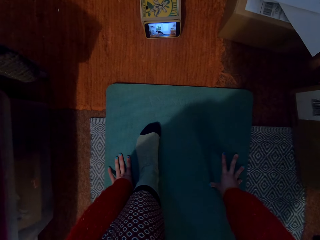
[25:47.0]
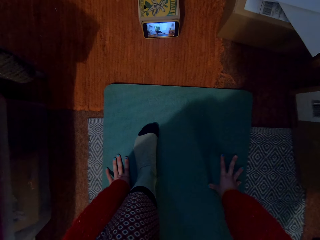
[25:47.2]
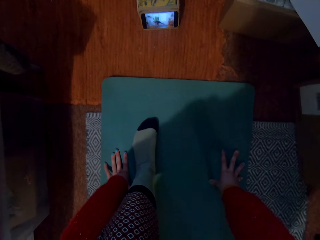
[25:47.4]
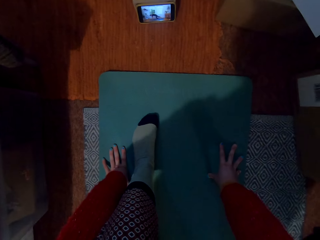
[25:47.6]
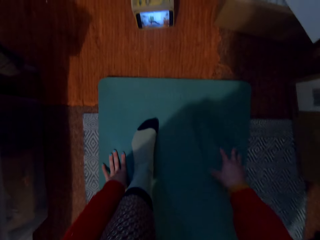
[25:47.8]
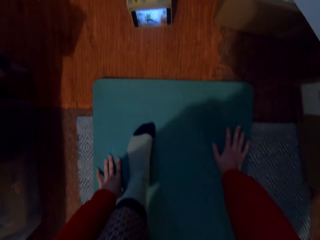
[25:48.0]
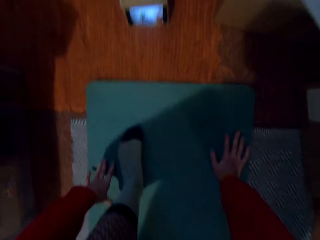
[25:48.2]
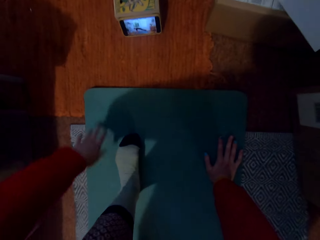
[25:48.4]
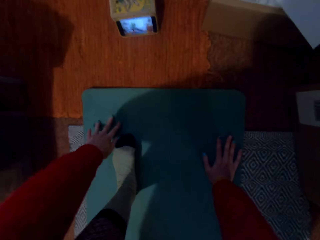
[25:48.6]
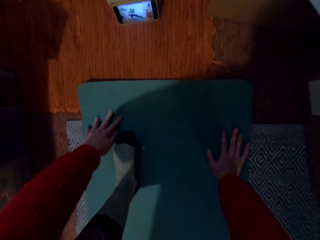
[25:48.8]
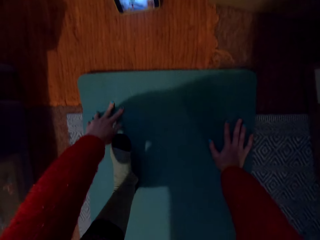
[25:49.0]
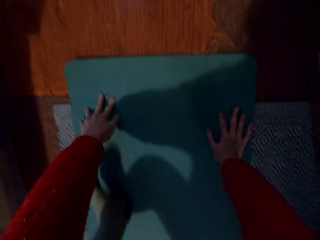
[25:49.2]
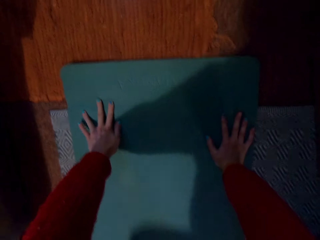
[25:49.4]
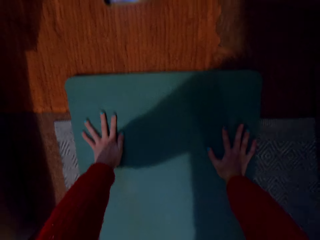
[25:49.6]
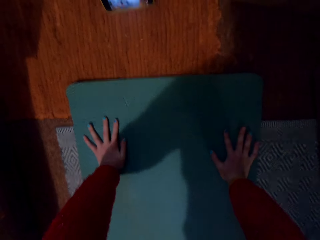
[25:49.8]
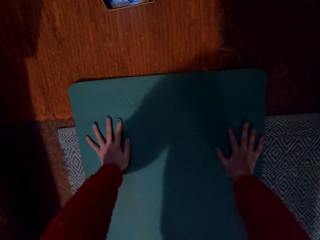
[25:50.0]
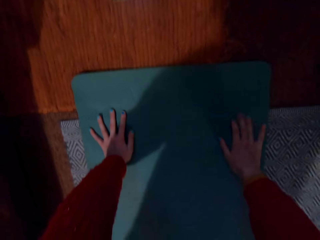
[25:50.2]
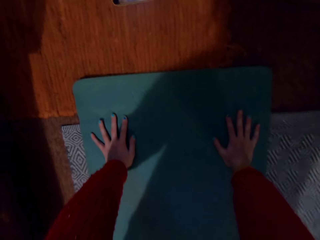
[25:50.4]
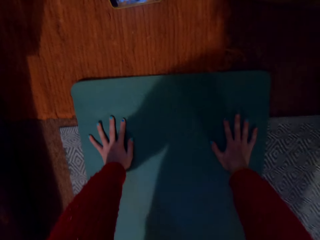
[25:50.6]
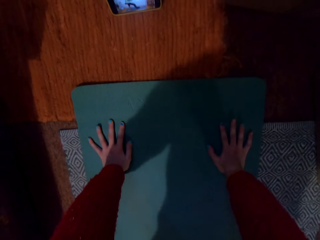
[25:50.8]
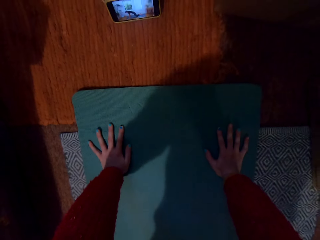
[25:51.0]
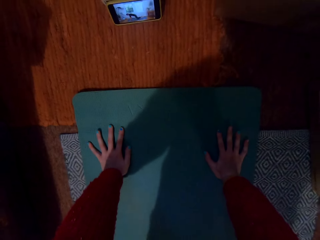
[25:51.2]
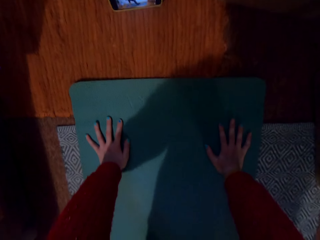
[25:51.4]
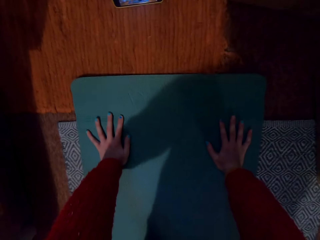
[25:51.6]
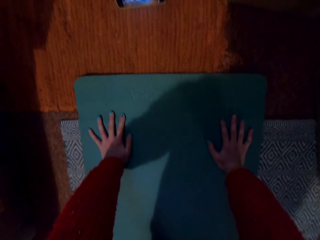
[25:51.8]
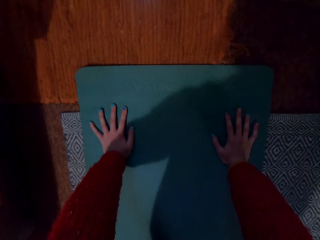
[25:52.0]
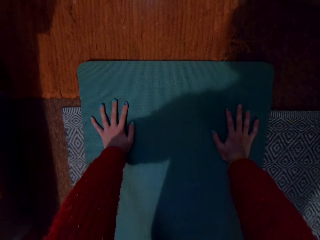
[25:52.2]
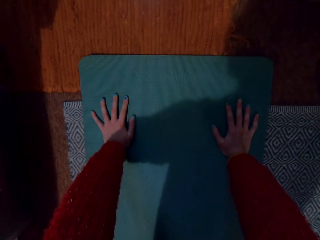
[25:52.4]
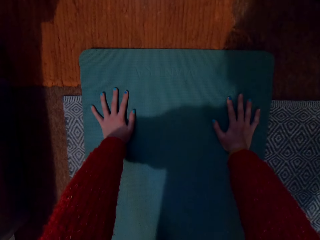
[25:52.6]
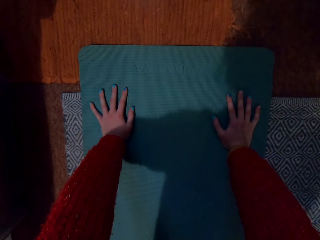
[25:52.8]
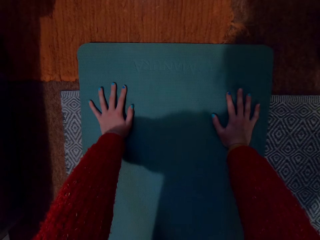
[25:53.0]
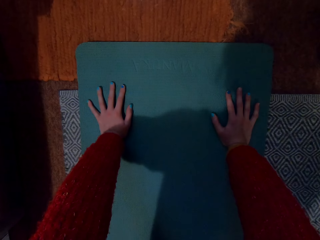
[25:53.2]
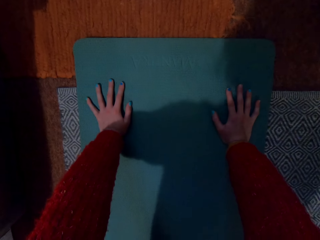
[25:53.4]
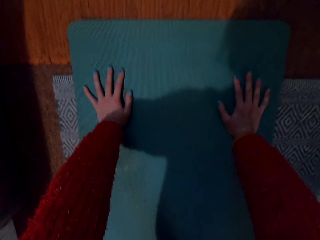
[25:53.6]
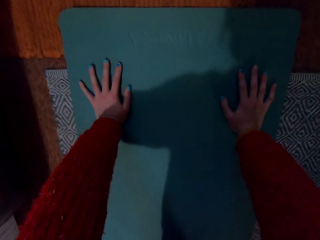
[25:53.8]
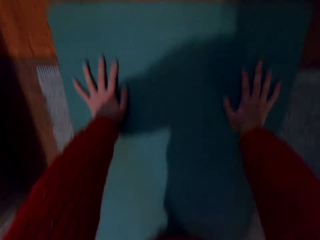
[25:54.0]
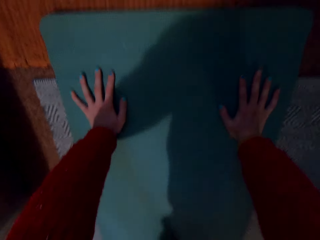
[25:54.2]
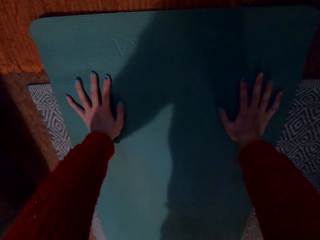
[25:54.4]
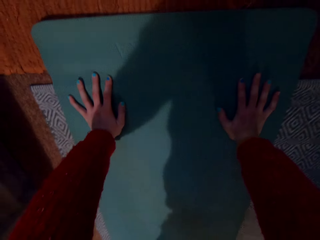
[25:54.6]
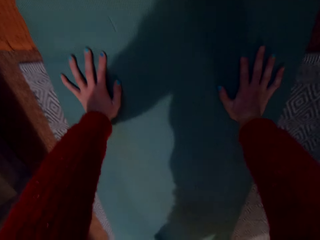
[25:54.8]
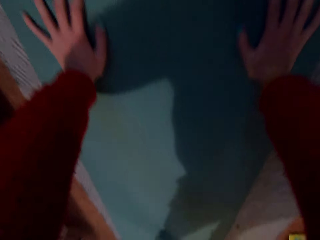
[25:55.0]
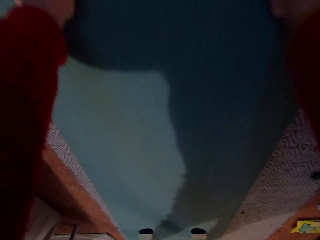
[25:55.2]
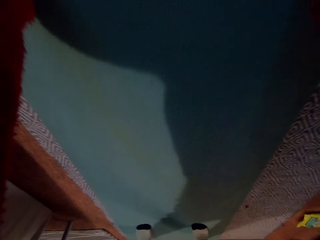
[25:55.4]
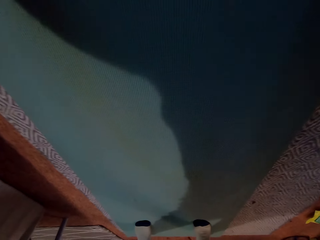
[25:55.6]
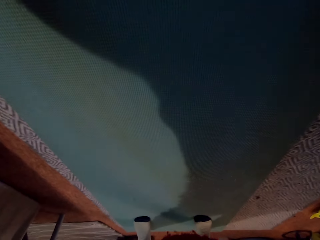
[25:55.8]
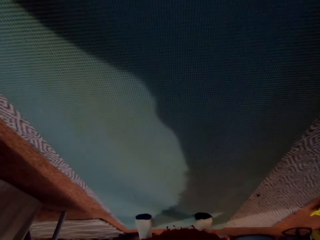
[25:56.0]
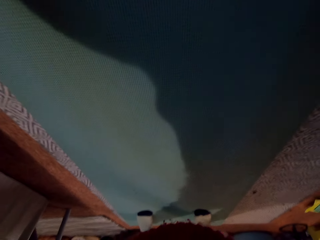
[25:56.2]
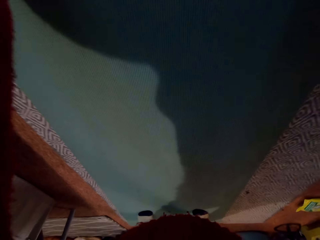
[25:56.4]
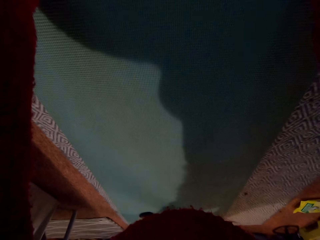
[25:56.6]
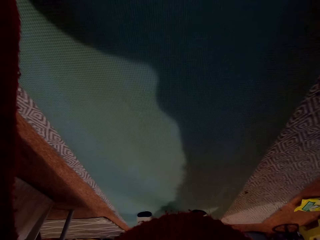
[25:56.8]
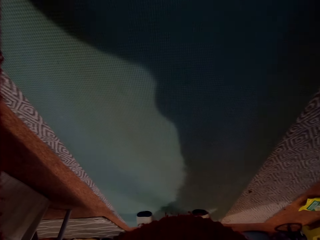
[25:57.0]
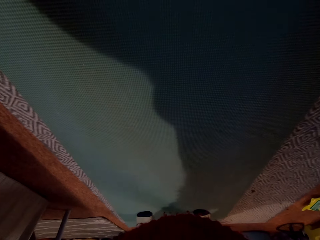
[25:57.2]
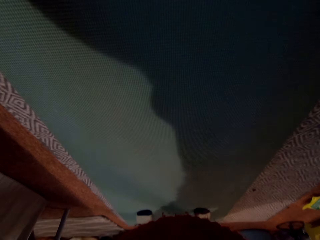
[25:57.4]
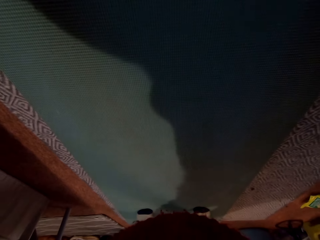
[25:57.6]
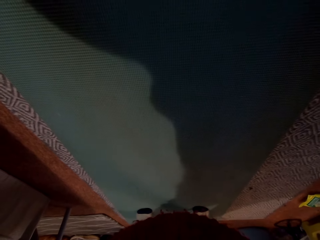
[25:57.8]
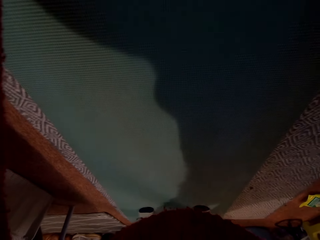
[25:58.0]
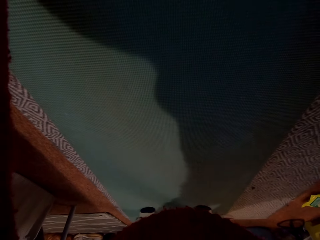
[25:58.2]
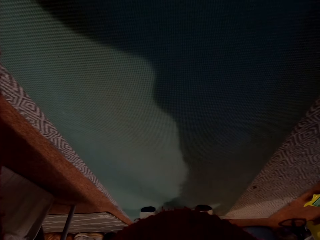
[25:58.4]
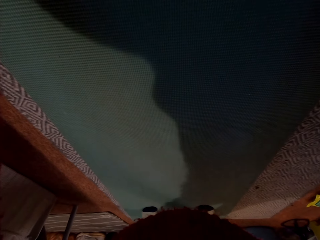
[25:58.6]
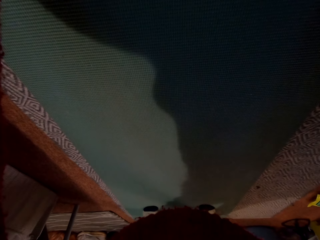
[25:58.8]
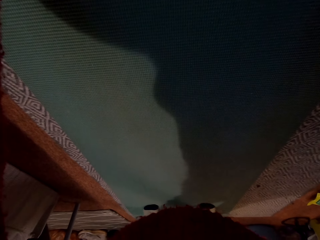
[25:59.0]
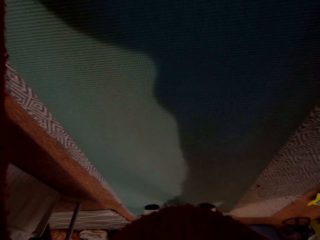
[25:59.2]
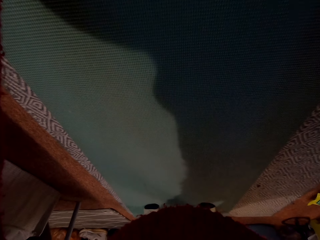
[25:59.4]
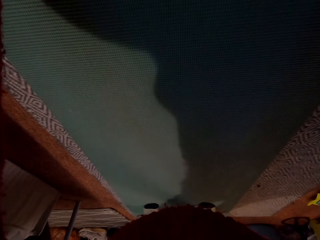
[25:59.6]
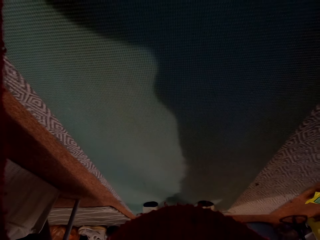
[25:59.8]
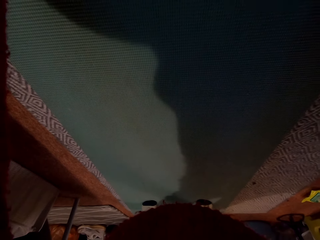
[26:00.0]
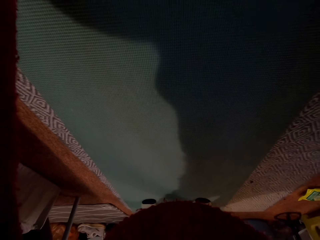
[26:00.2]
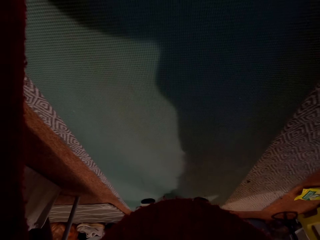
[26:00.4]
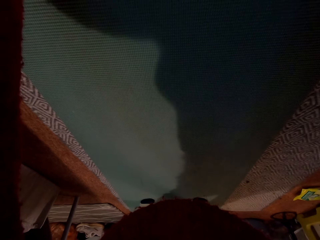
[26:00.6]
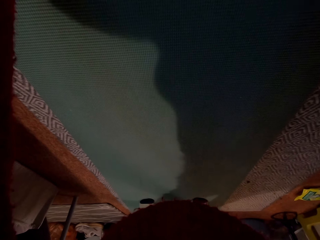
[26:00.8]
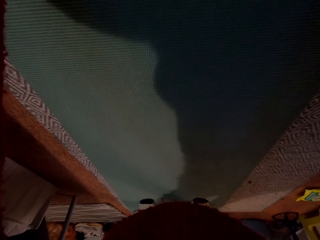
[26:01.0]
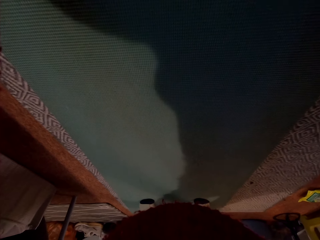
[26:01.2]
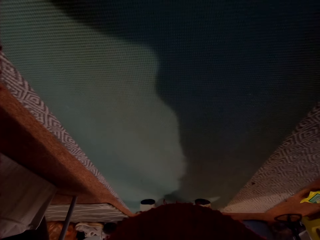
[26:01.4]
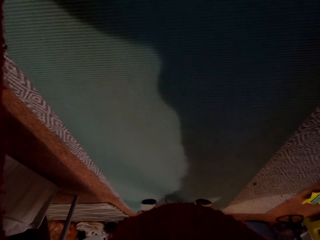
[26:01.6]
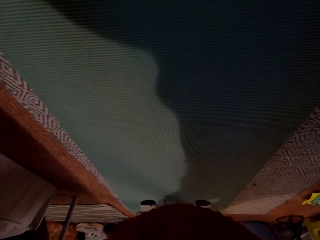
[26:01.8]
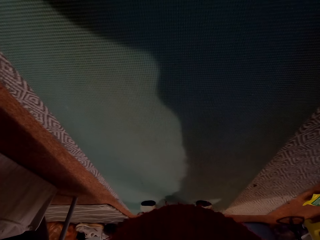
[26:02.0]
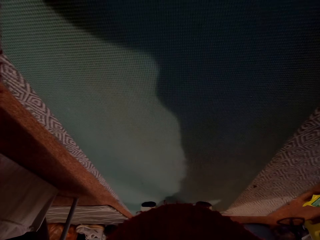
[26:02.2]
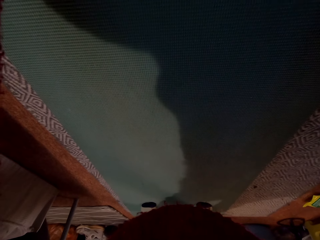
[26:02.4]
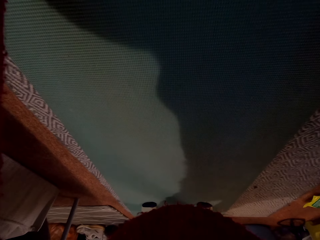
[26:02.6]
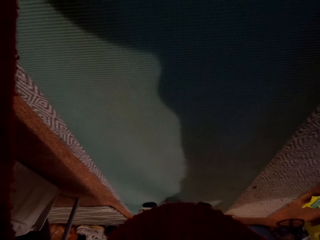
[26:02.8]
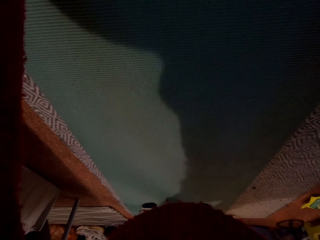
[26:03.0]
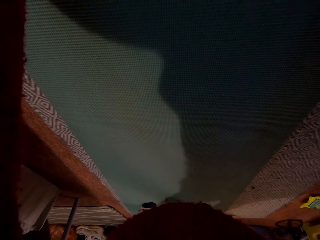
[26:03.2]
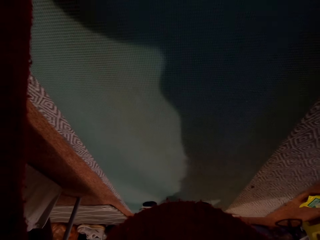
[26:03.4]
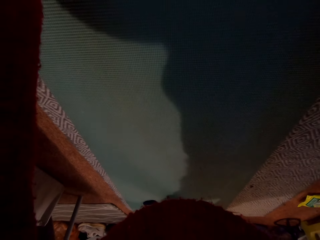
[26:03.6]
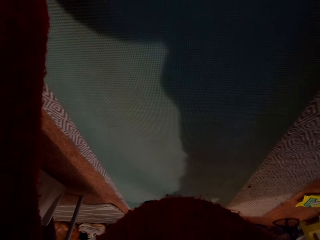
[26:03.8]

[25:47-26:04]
The camera wearer moves the leg backward. They do press-ups.

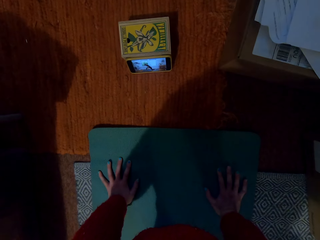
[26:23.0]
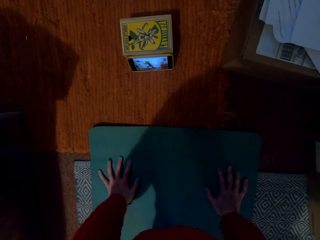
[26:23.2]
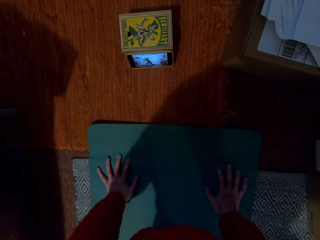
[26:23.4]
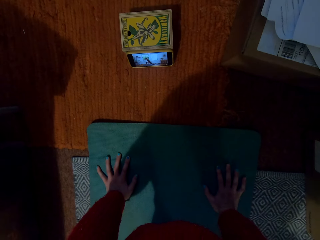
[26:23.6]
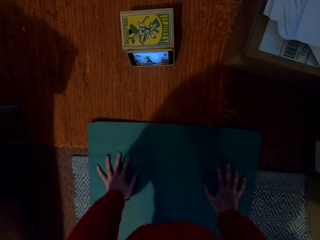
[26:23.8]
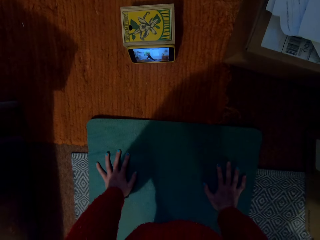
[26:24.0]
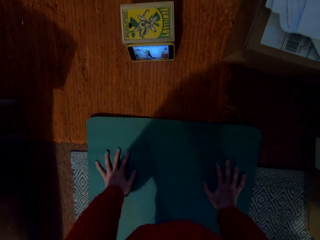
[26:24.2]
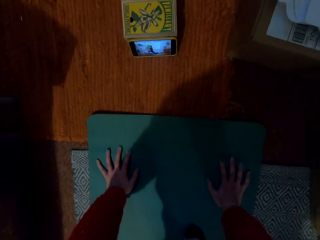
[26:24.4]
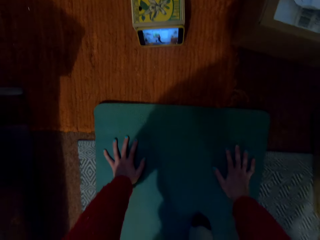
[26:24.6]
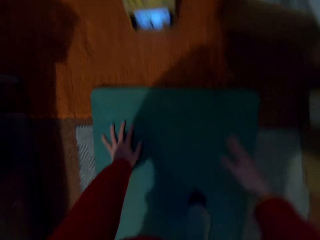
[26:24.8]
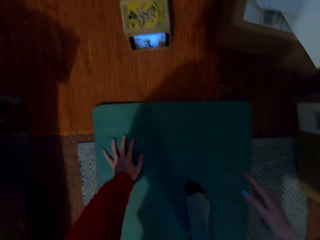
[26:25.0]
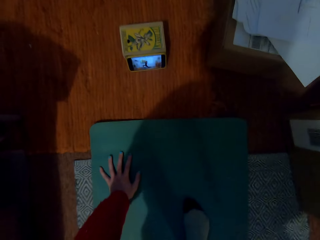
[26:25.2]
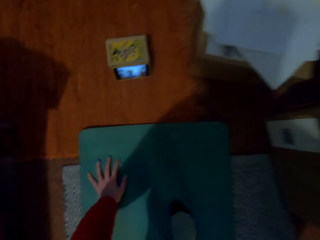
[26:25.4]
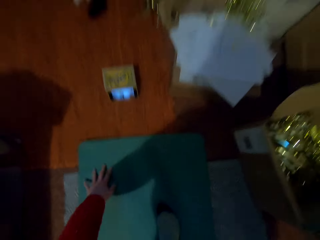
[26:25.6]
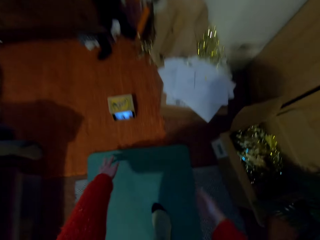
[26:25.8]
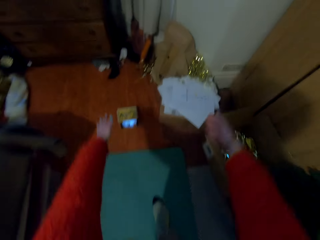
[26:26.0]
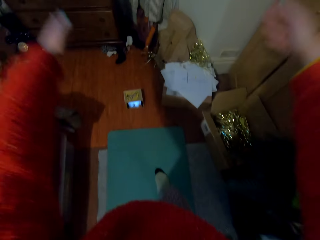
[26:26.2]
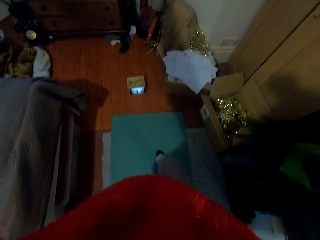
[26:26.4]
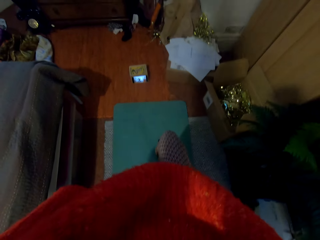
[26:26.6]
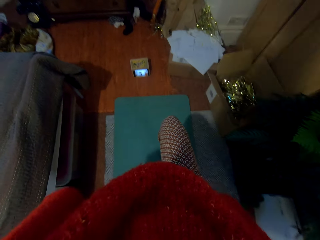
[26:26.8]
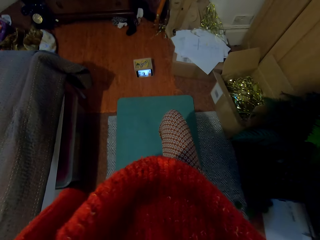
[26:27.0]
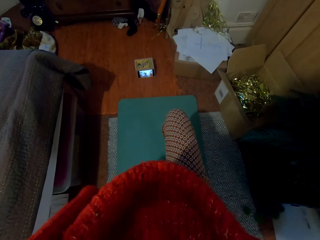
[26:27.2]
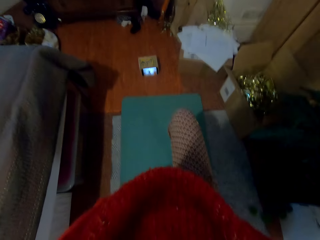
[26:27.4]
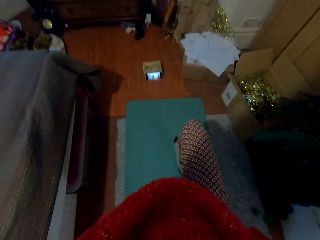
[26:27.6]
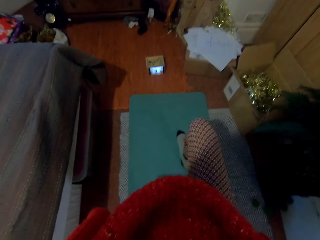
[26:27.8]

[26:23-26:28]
The camera wearer lifts the hands up.
